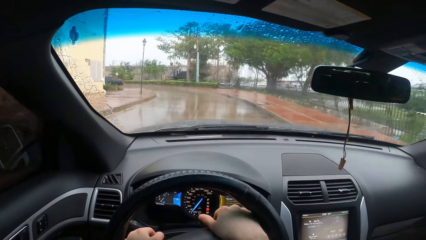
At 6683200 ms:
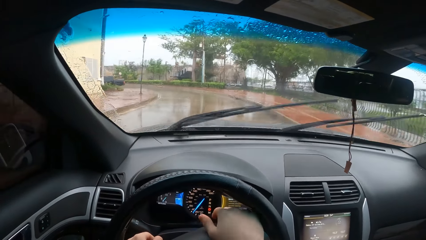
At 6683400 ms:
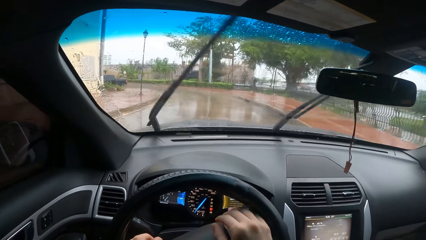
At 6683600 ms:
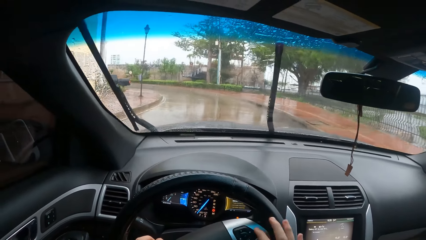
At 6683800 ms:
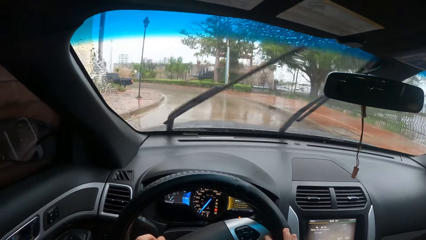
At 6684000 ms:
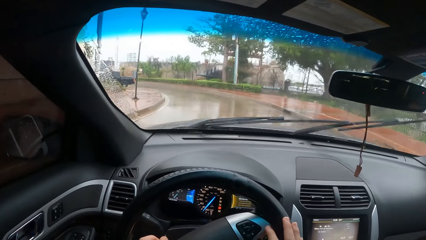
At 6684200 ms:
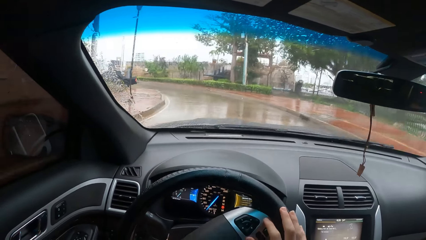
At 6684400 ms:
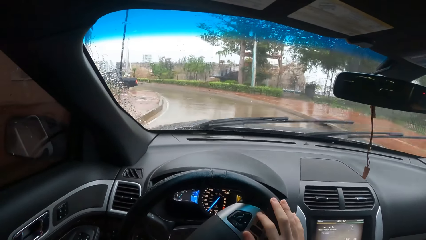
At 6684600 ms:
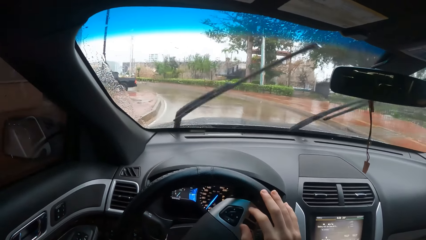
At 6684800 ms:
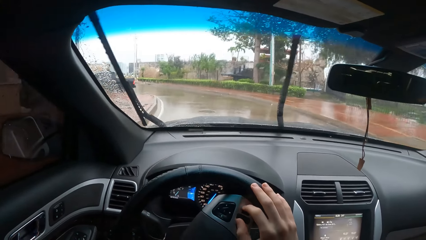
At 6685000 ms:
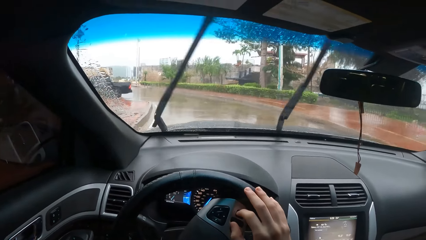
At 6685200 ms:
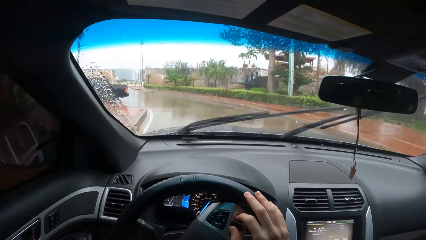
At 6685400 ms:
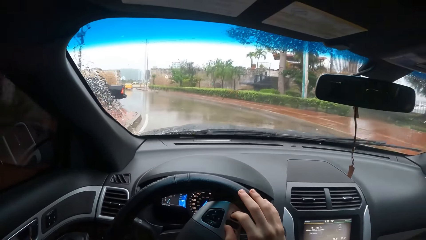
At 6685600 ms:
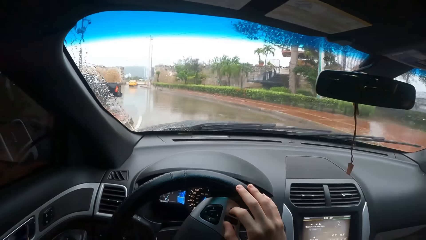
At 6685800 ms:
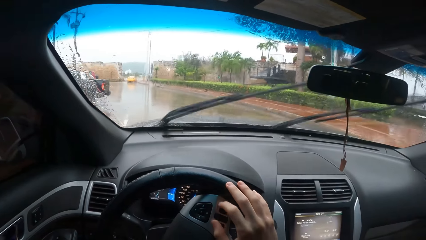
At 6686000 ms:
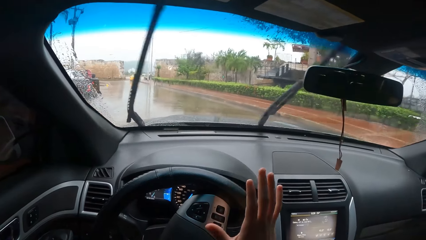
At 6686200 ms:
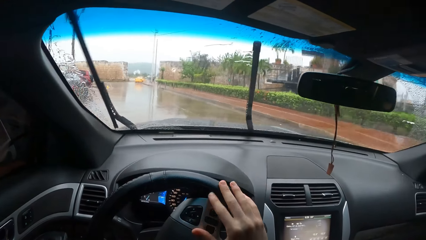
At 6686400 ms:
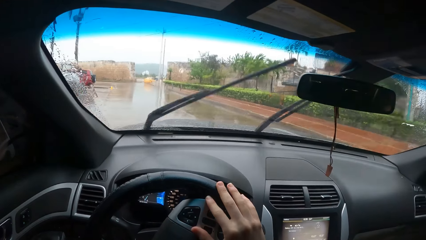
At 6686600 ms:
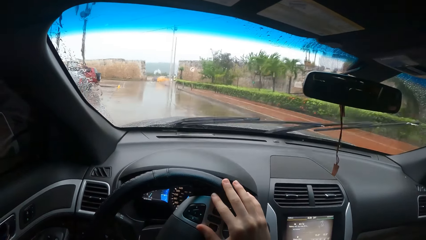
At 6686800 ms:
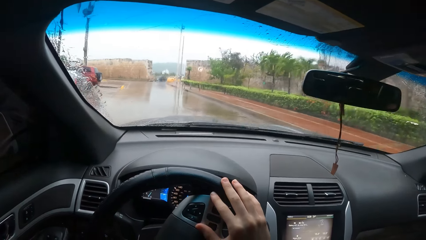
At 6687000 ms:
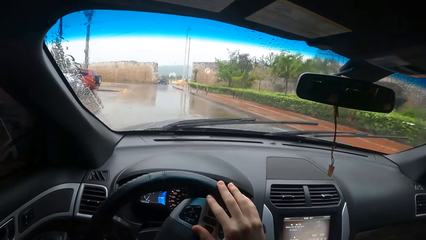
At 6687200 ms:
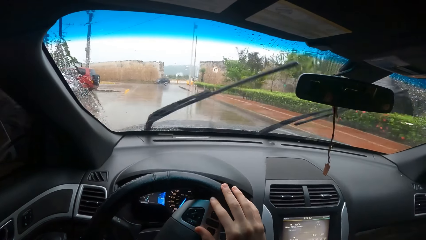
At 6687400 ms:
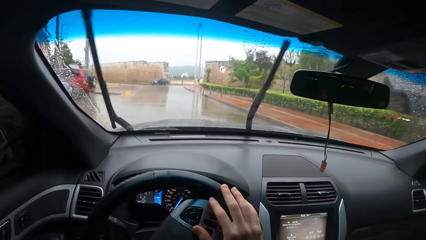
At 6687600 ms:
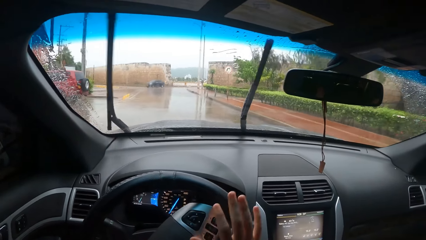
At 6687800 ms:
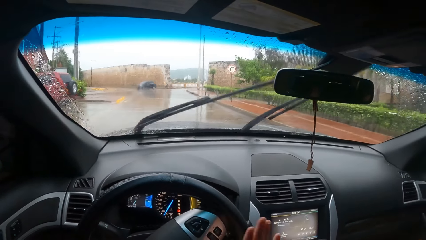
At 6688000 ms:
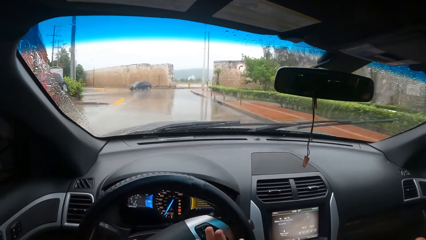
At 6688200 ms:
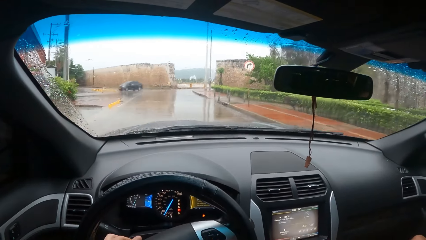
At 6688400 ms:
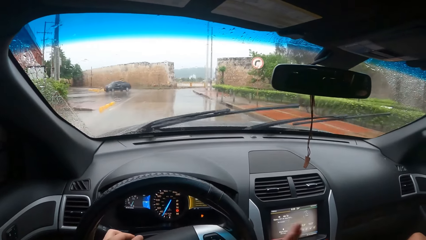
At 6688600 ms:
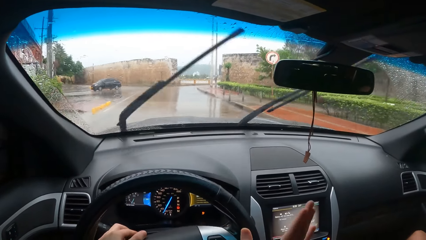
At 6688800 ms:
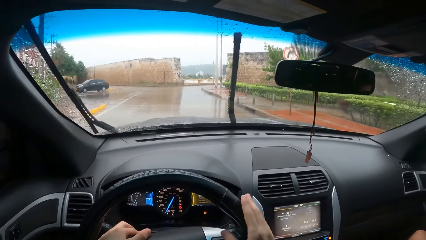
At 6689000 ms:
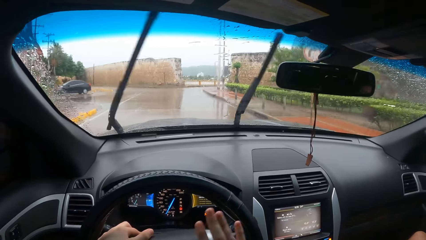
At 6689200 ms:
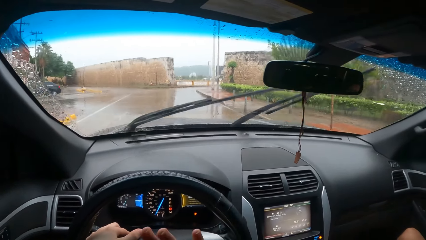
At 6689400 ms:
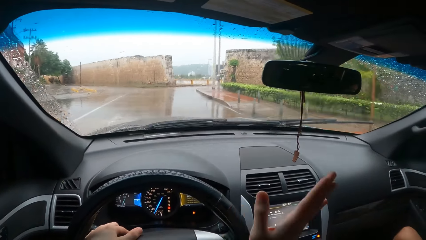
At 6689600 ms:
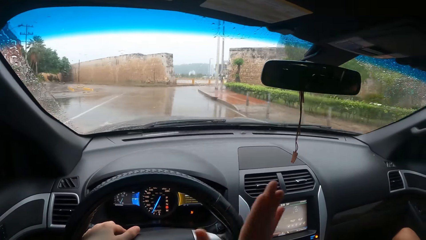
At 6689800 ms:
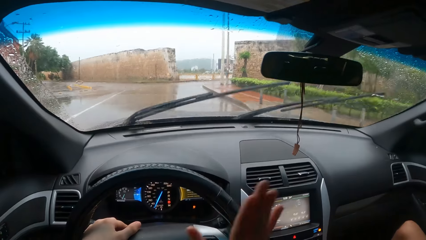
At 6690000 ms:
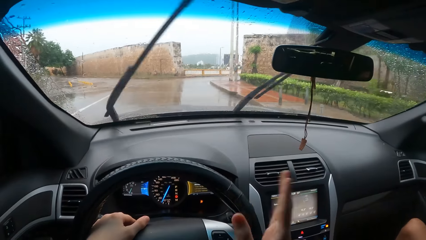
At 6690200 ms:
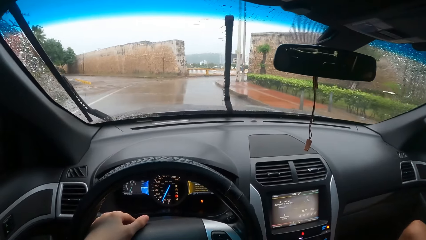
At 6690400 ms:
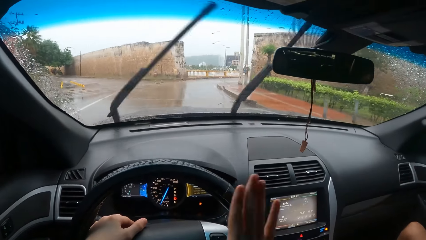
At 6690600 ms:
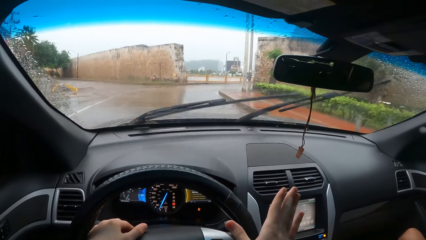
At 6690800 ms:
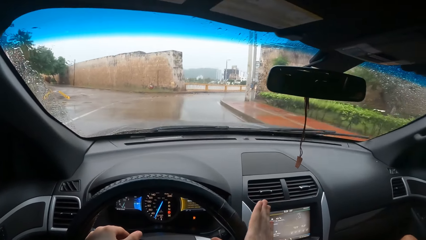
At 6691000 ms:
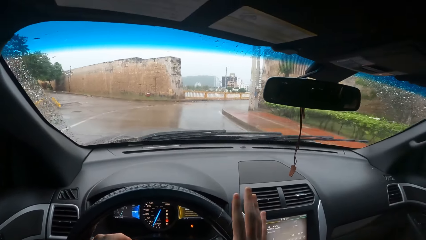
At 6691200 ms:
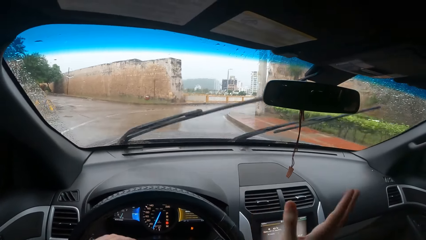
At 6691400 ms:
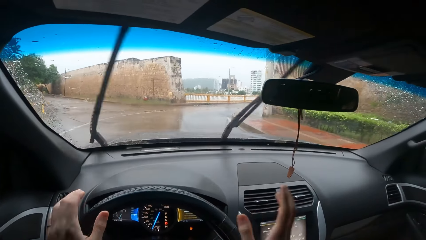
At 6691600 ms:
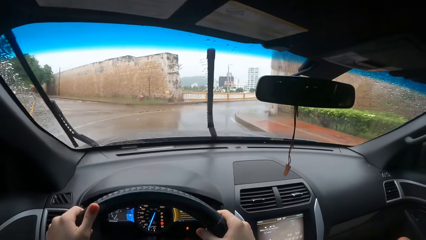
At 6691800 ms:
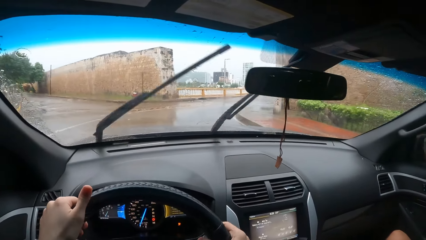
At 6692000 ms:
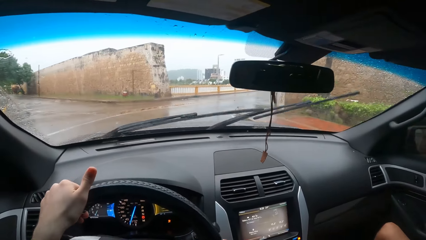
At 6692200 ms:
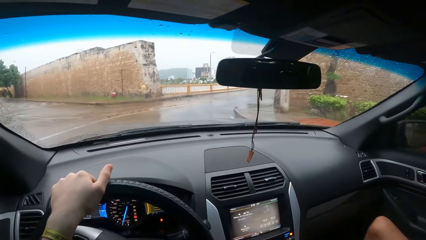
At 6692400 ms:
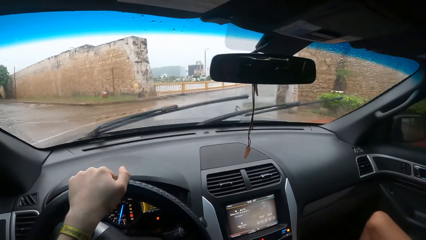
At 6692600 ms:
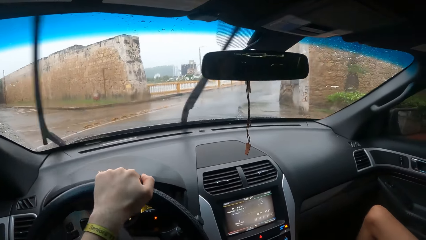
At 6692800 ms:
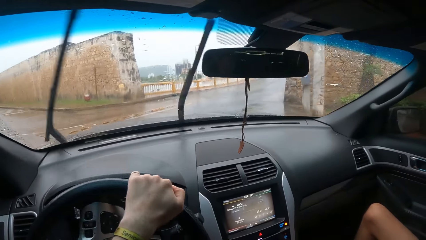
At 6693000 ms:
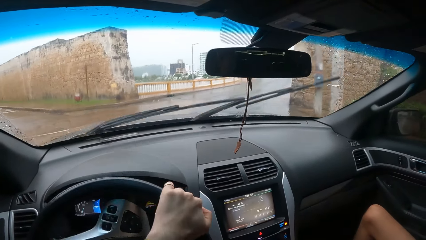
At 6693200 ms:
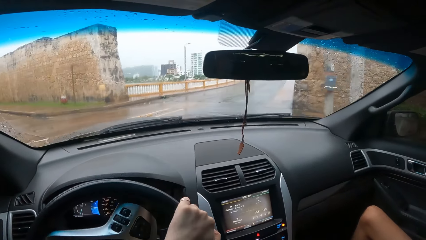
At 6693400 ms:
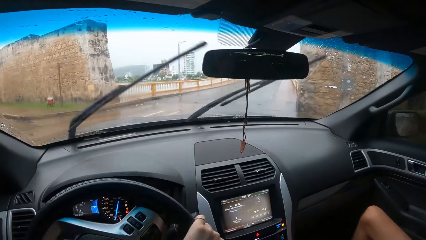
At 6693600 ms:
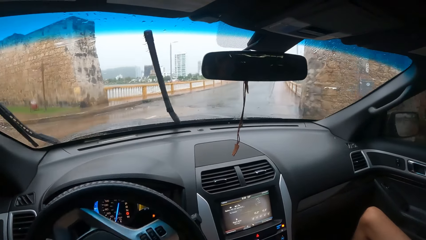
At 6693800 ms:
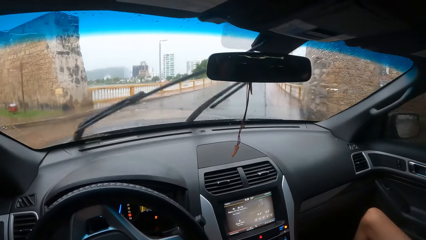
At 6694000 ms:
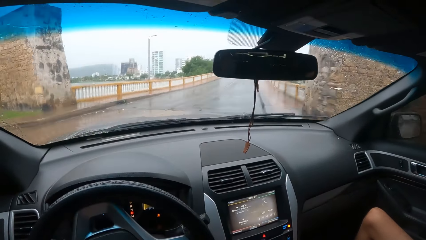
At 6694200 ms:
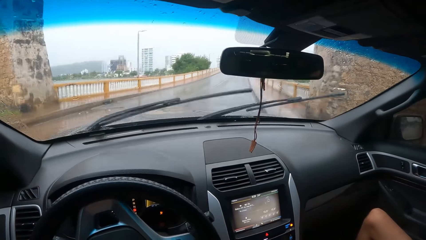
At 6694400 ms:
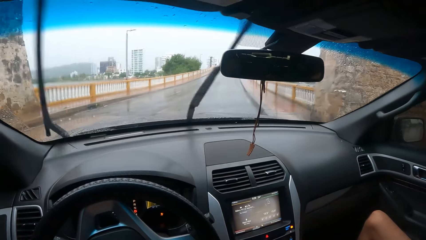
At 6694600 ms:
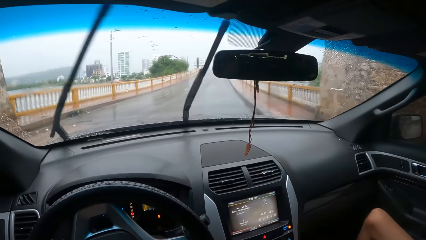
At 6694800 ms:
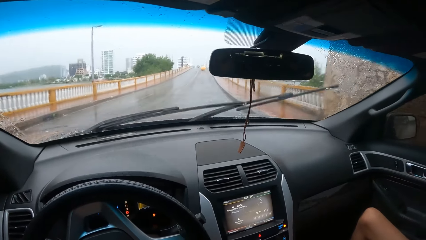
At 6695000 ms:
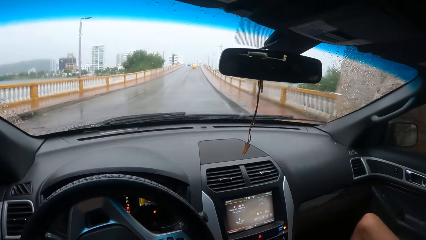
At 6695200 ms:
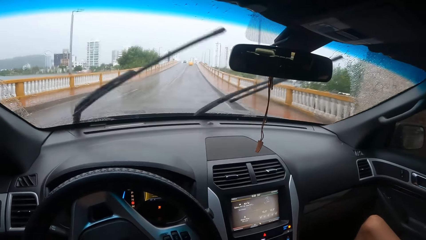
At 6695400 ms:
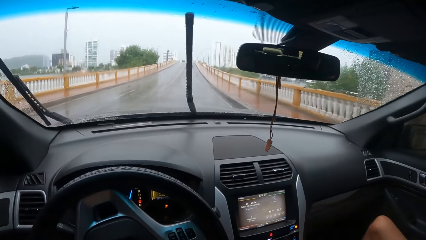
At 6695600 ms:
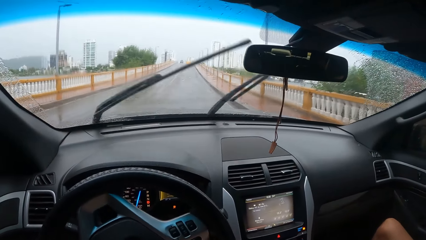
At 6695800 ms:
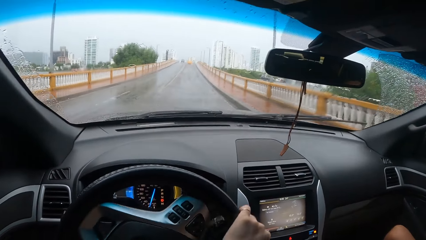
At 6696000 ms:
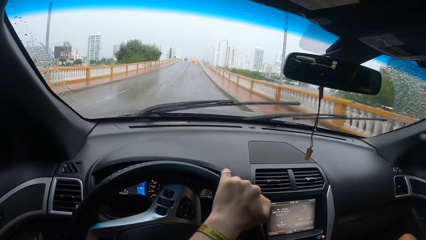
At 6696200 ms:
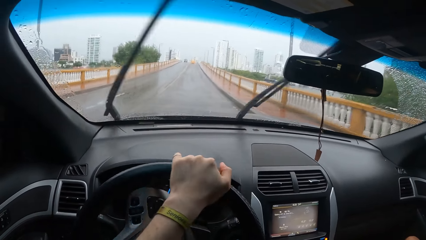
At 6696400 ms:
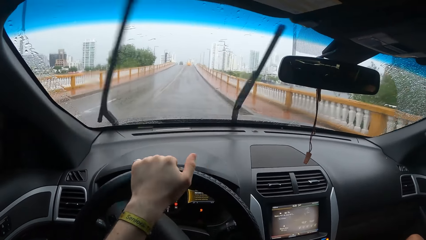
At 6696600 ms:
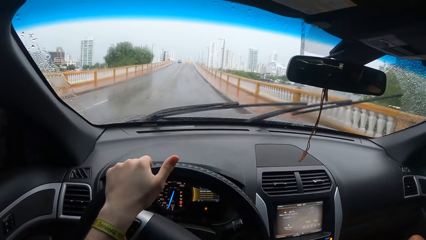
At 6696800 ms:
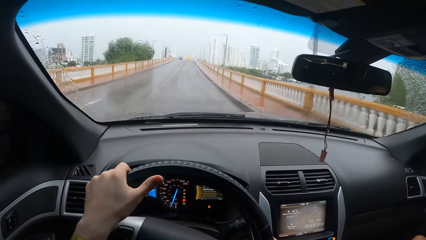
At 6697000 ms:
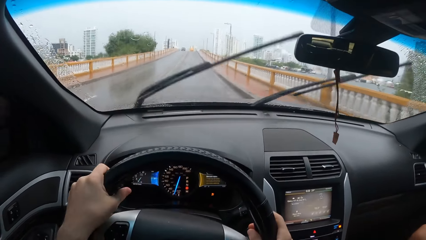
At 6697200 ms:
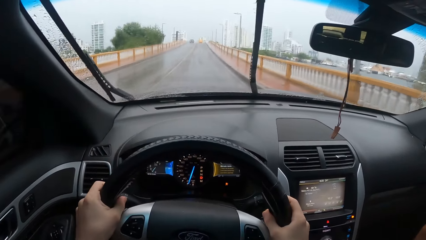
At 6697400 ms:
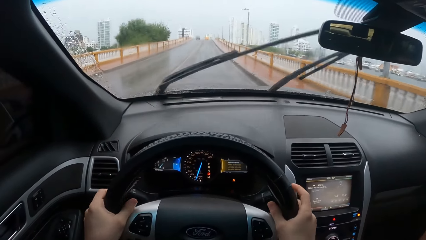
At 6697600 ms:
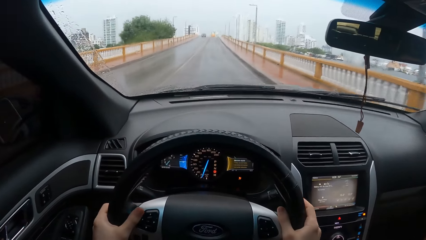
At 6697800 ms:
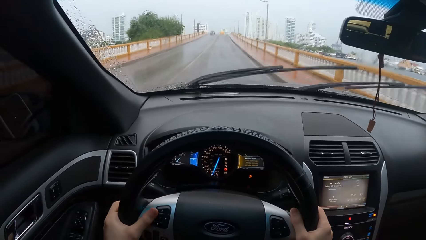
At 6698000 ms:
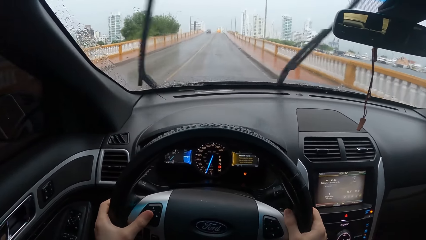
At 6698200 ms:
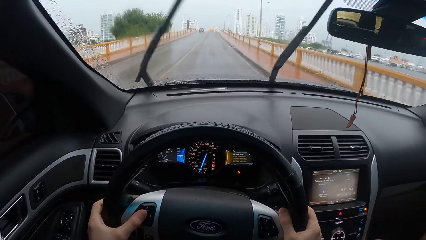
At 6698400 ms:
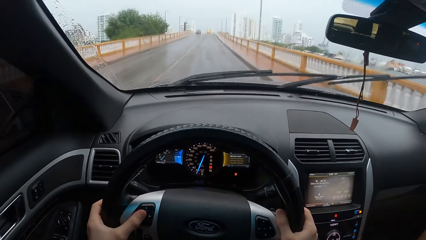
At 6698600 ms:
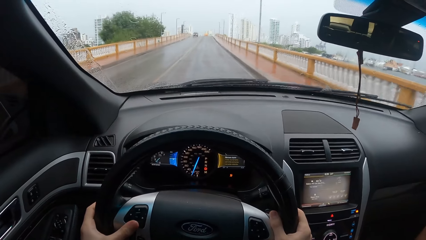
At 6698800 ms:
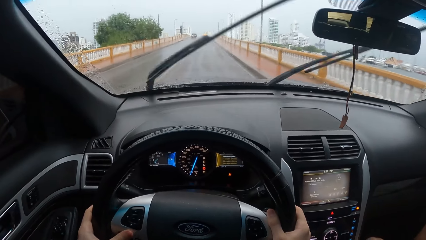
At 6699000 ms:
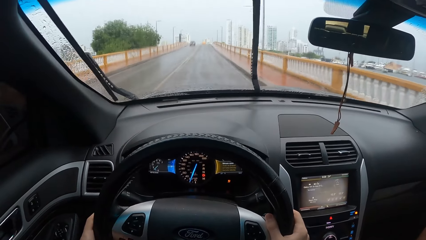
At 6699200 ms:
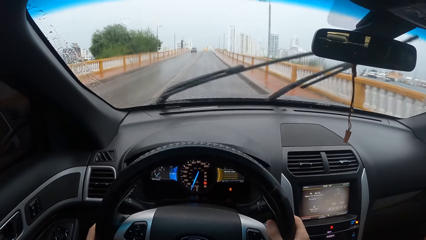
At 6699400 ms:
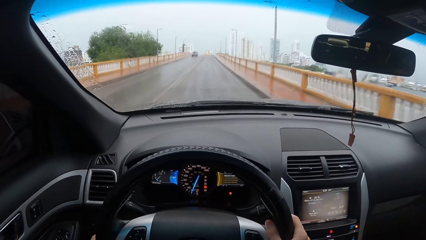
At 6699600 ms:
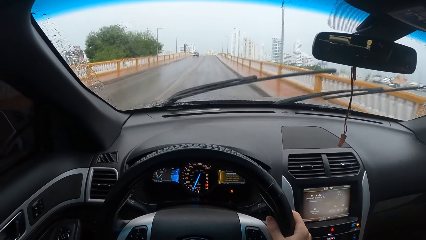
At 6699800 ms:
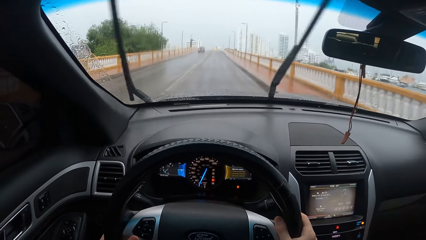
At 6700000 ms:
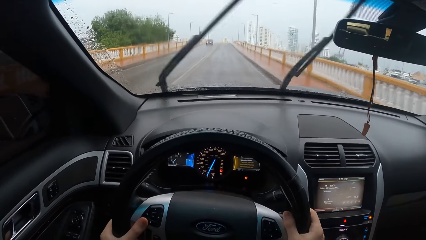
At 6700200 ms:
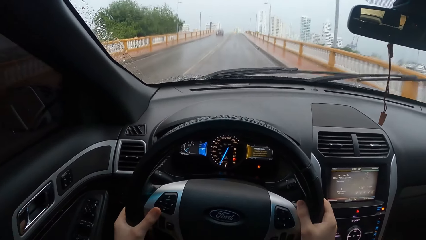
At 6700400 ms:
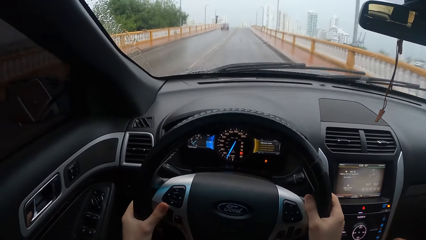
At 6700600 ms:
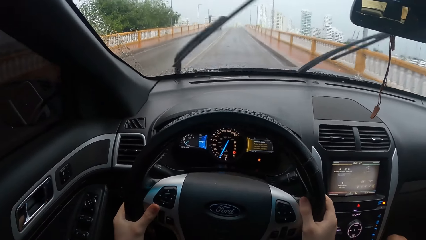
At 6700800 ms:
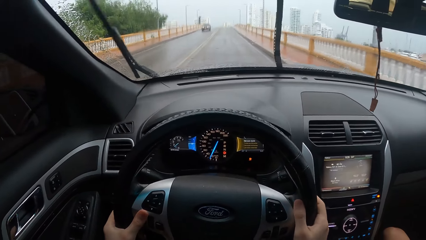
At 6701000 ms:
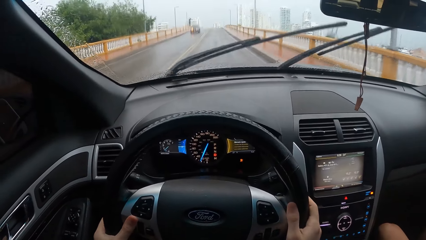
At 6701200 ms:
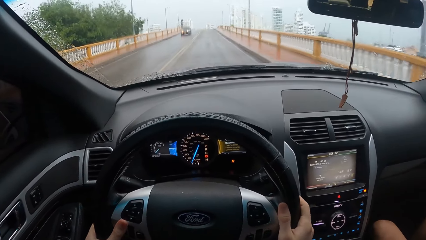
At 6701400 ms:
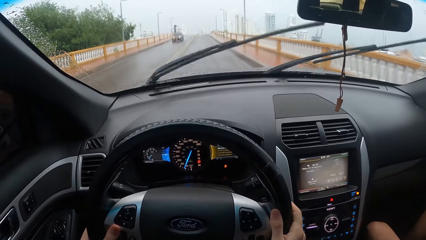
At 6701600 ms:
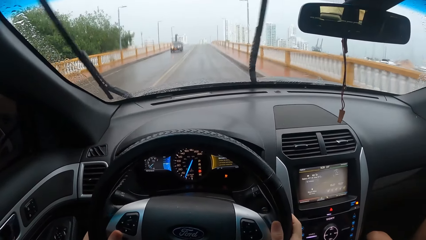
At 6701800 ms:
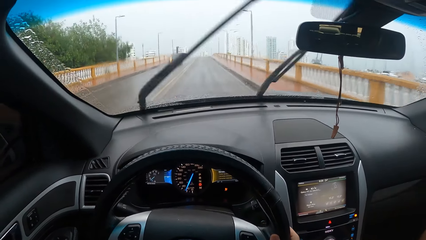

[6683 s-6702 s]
The camera wearer moves the right hand. They turn a steering wheel with both hands.
